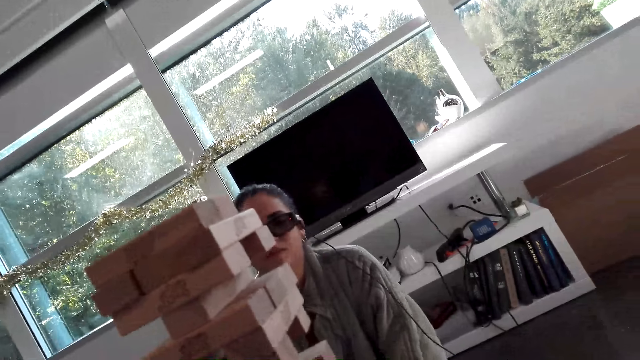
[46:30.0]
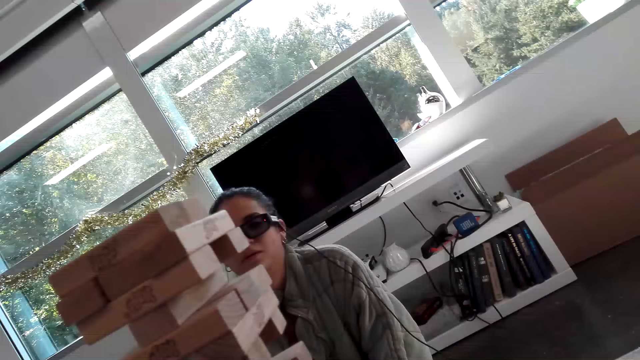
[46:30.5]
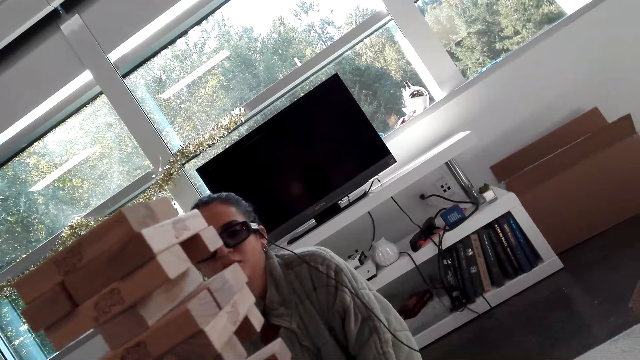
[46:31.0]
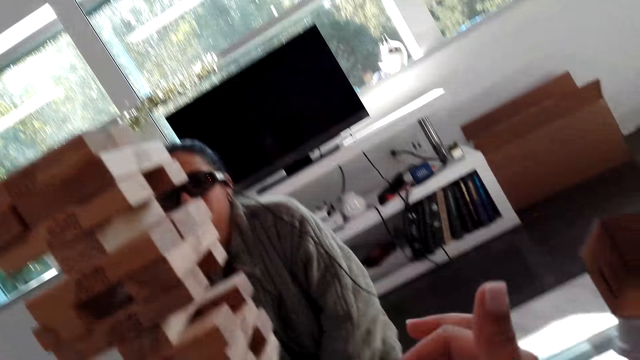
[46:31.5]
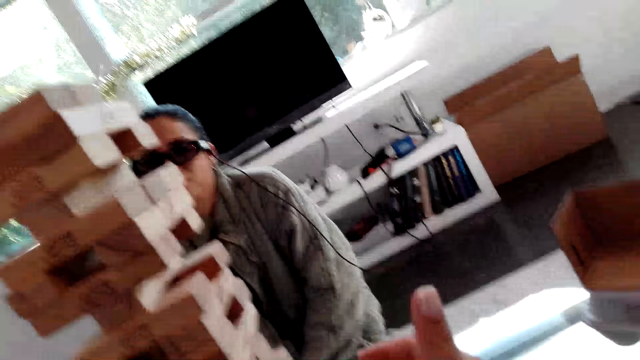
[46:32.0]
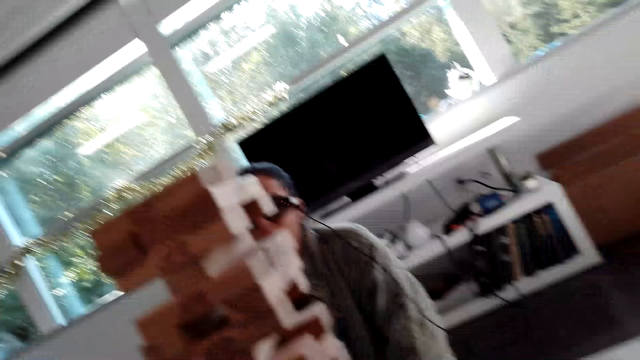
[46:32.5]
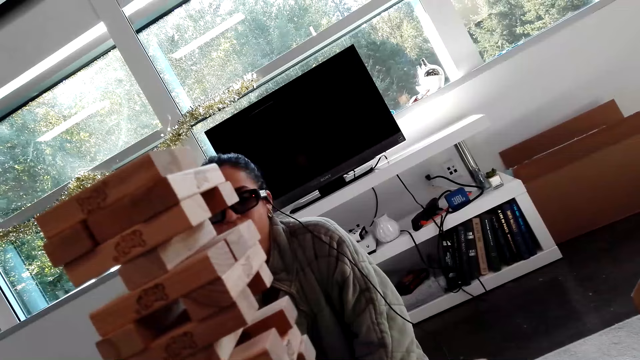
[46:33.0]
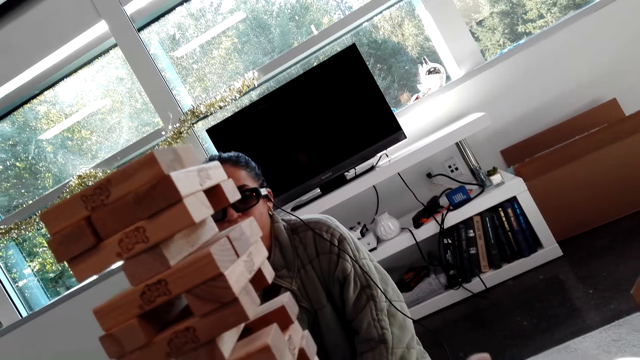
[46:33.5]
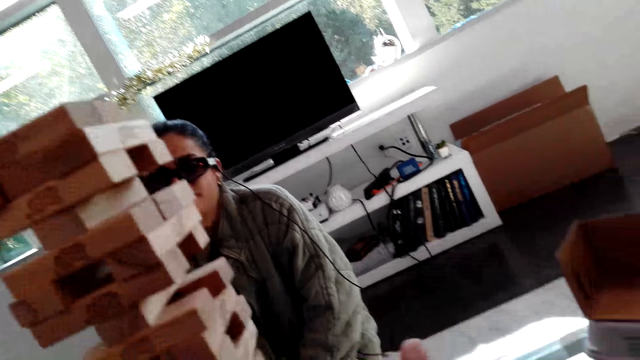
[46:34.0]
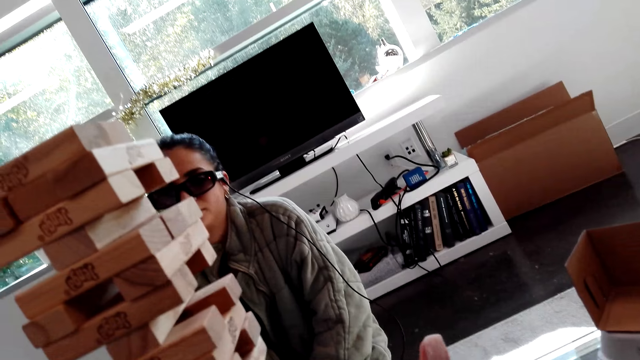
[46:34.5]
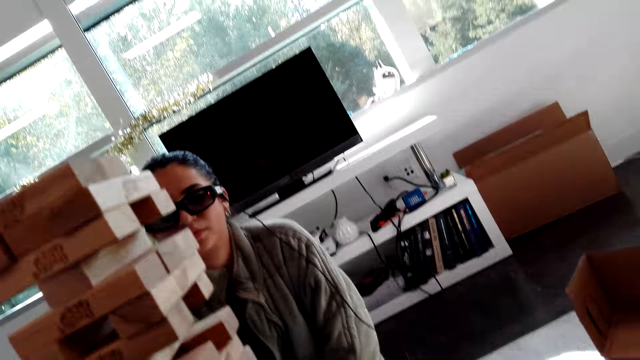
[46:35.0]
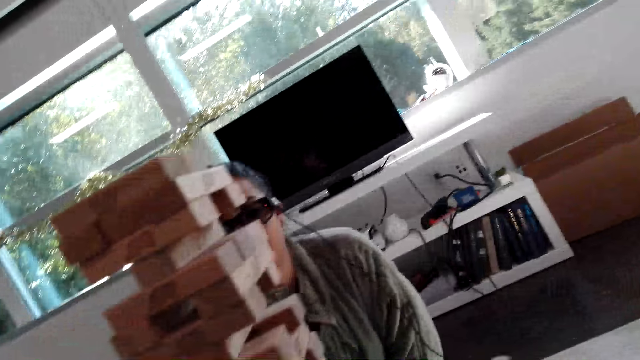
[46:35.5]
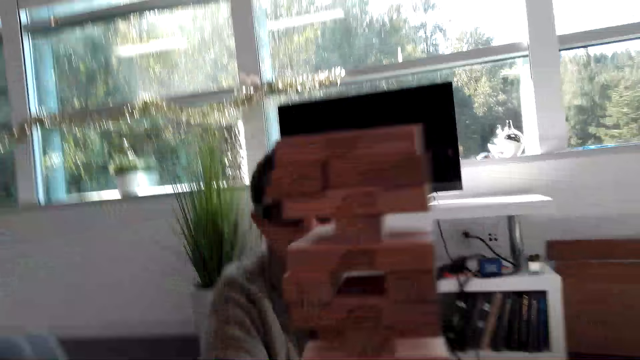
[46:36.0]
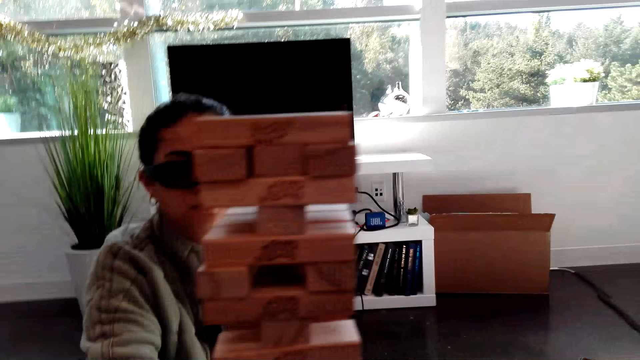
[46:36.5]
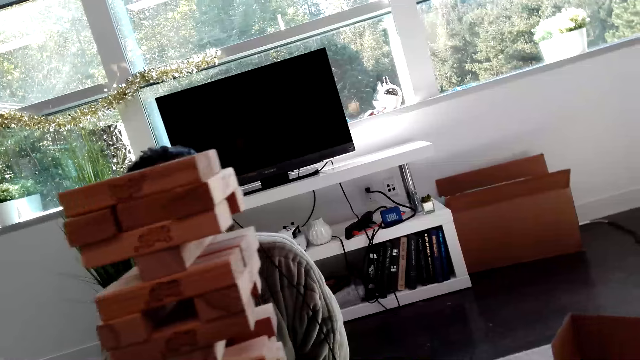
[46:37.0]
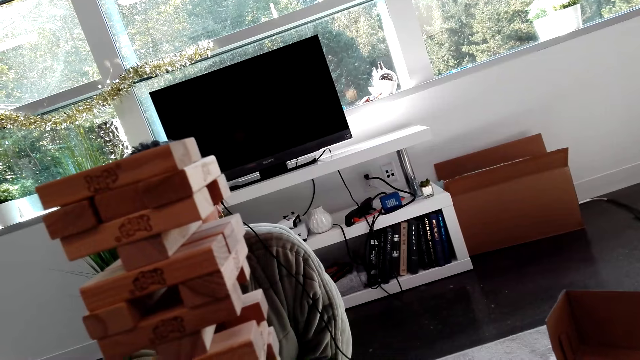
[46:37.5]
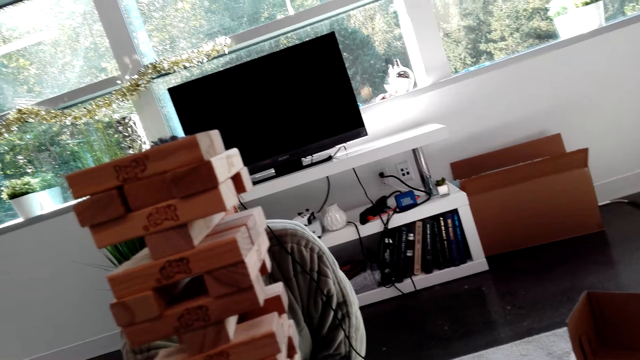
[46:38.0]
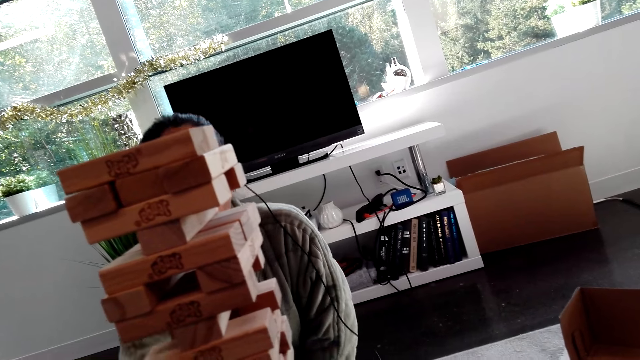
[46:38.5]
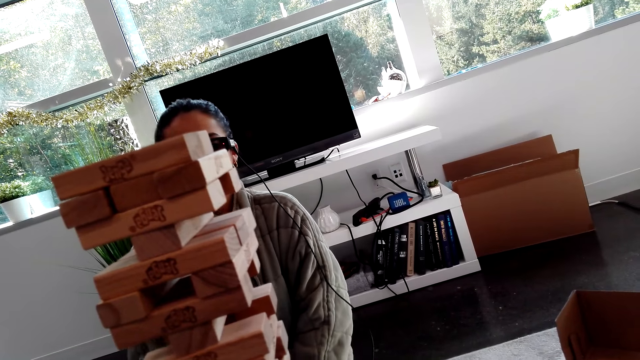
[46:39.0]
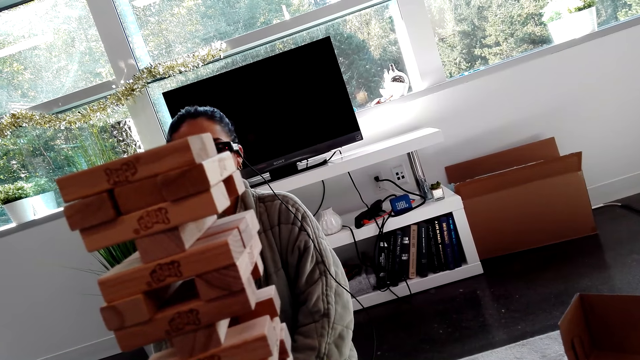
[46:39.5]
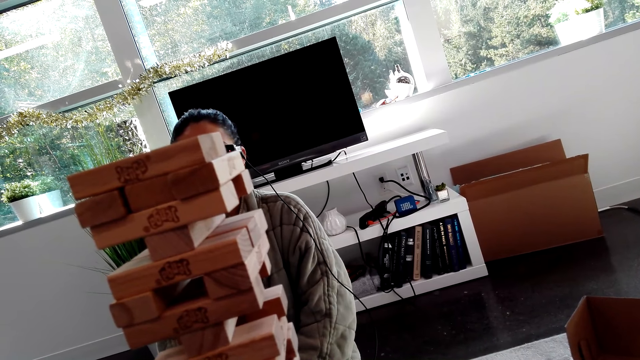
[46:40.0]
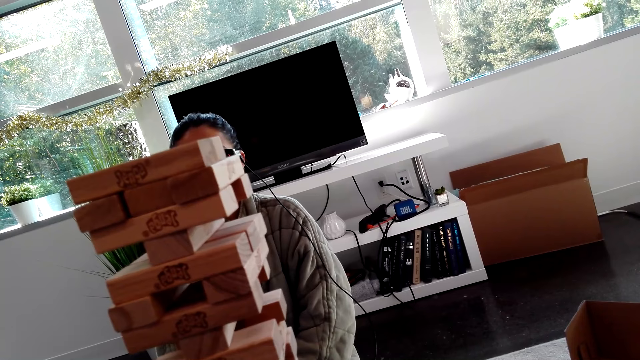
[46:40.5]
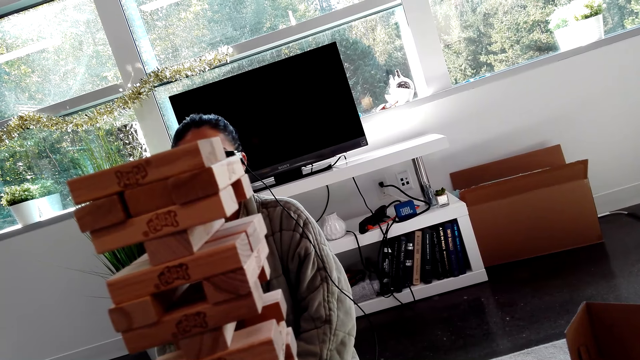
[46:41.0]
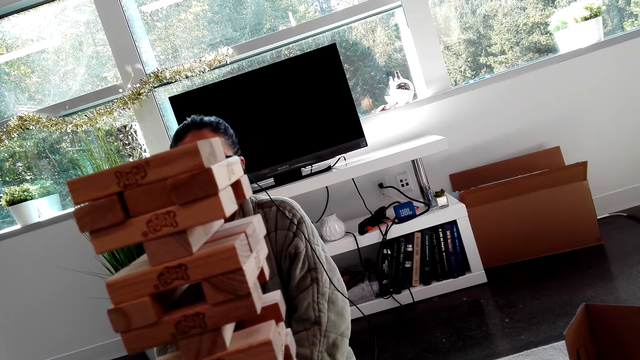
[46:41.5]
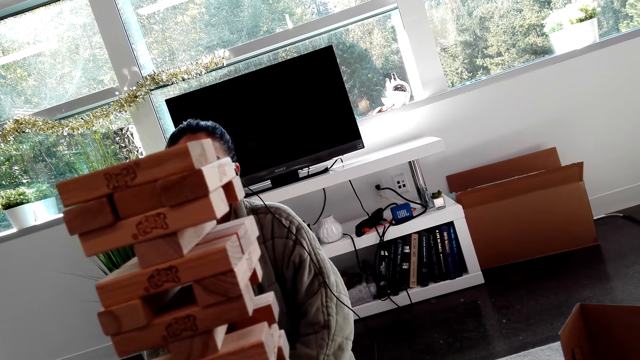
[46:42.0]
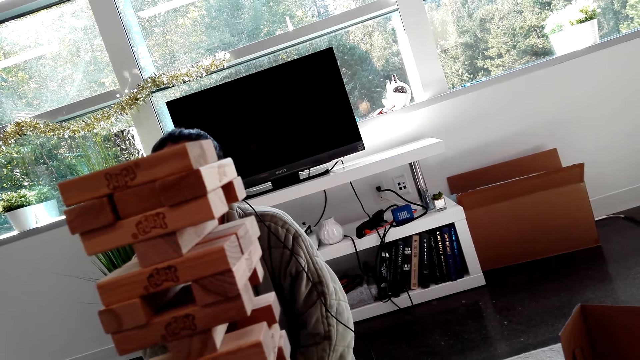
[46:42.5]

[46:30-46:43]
The camera wearer moves a hand. The woman stares at the Jenga.

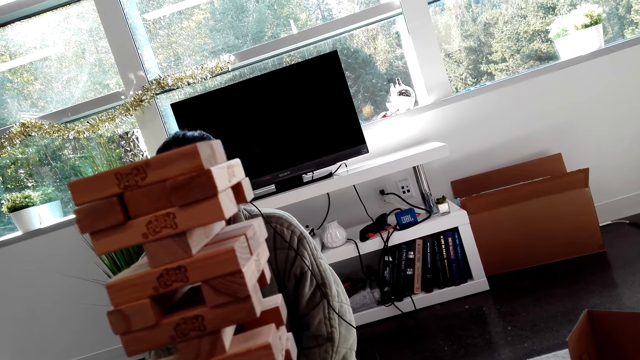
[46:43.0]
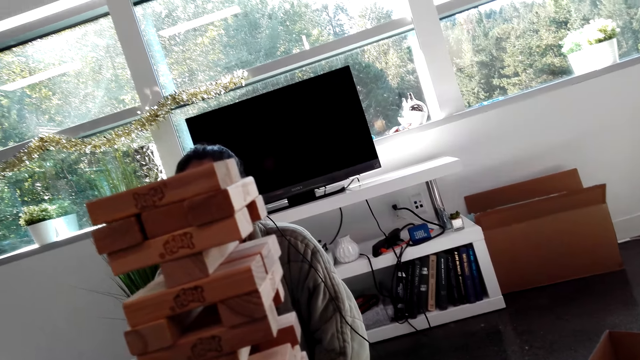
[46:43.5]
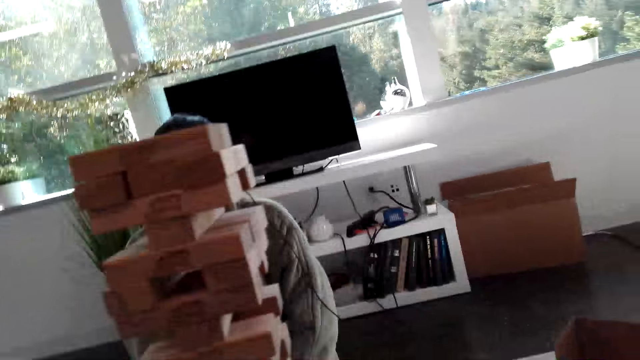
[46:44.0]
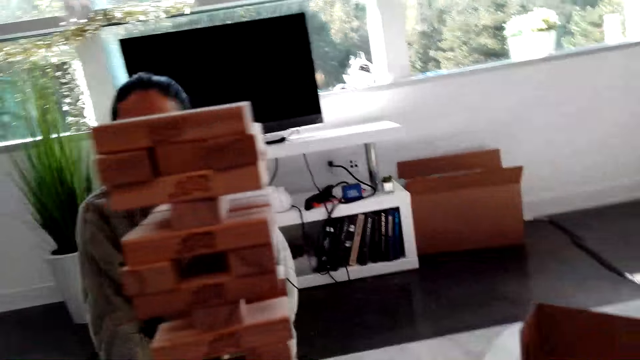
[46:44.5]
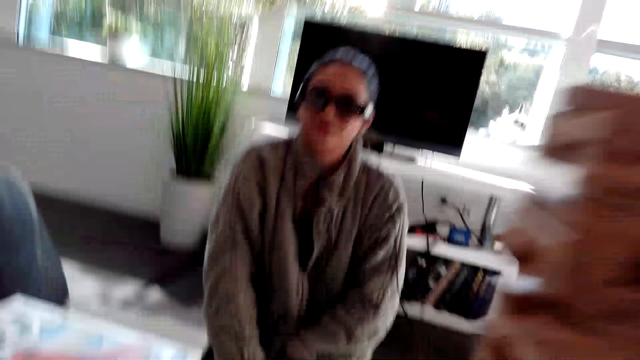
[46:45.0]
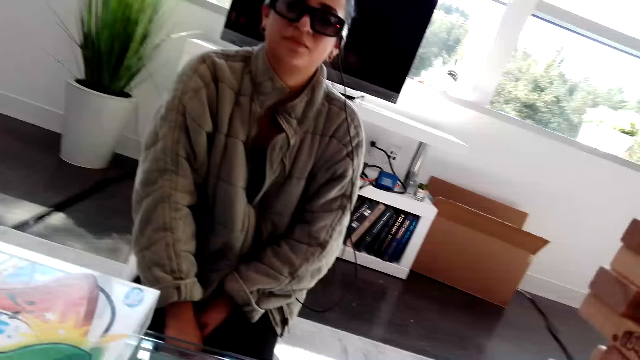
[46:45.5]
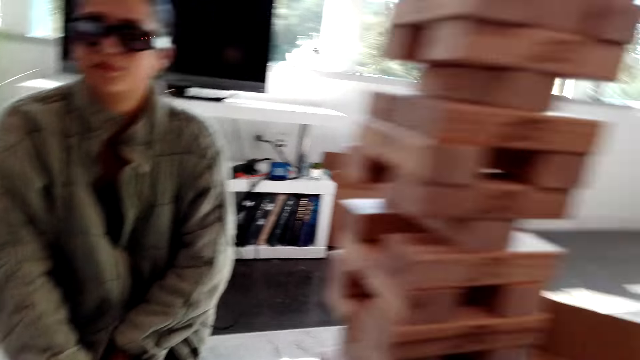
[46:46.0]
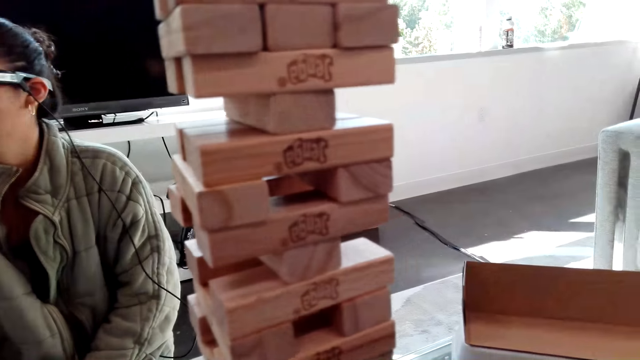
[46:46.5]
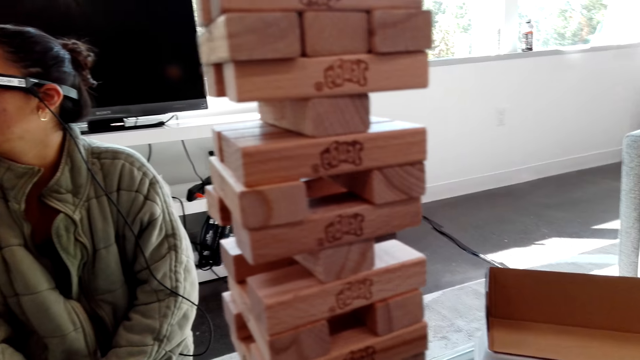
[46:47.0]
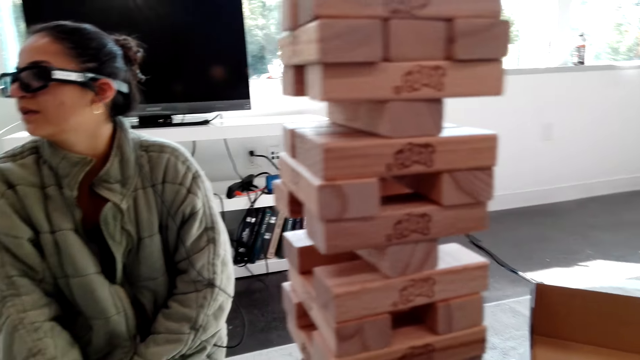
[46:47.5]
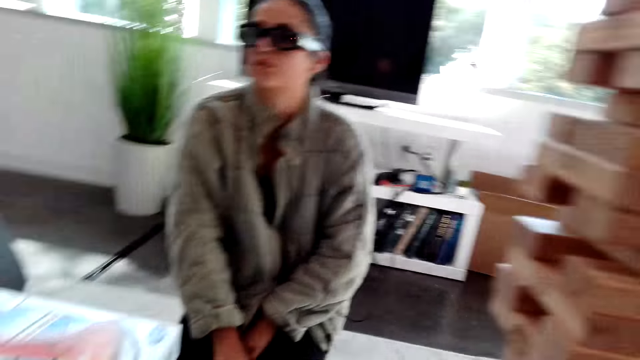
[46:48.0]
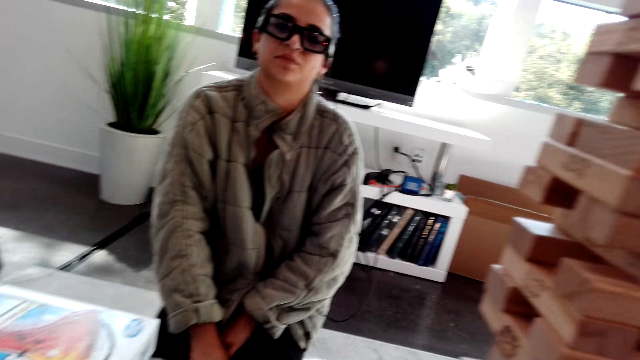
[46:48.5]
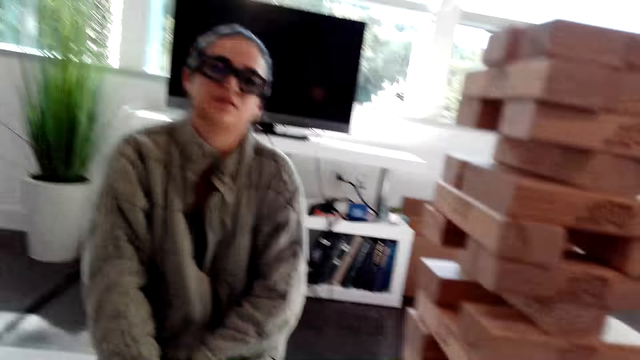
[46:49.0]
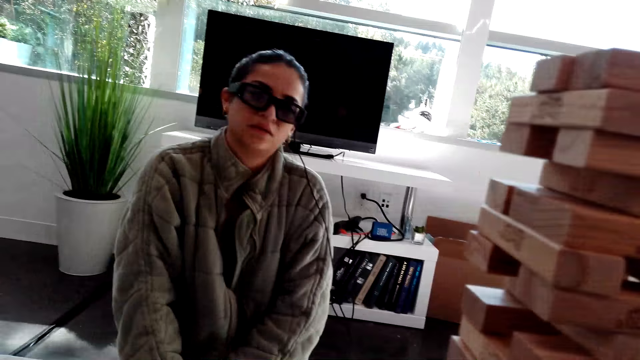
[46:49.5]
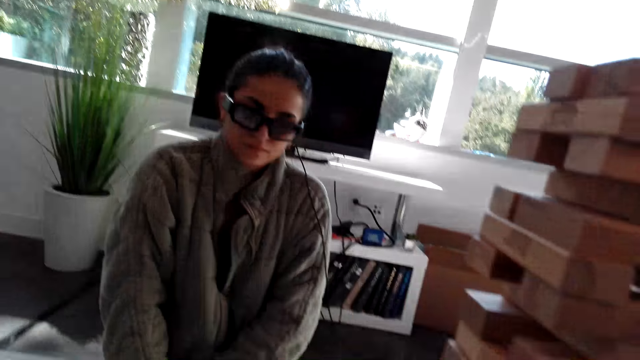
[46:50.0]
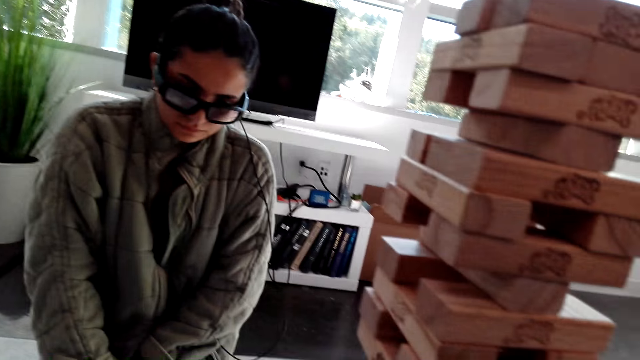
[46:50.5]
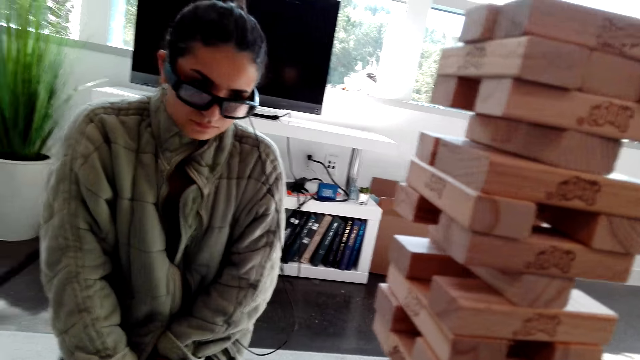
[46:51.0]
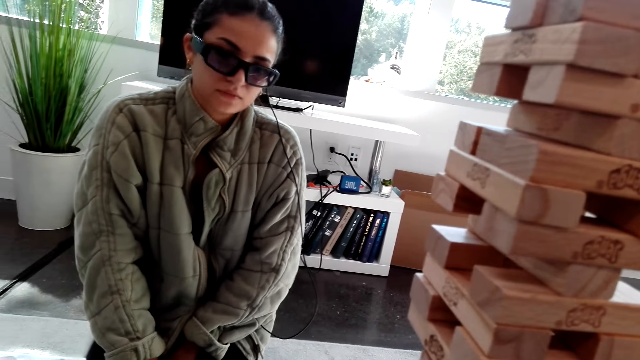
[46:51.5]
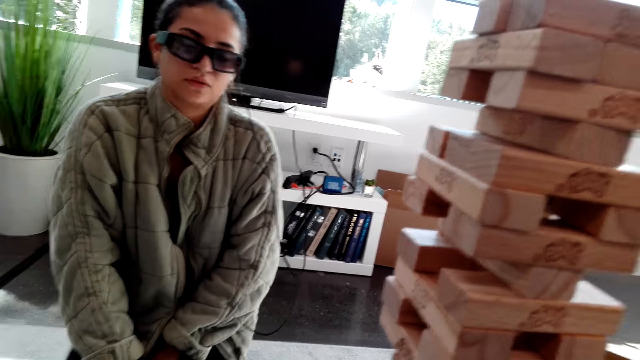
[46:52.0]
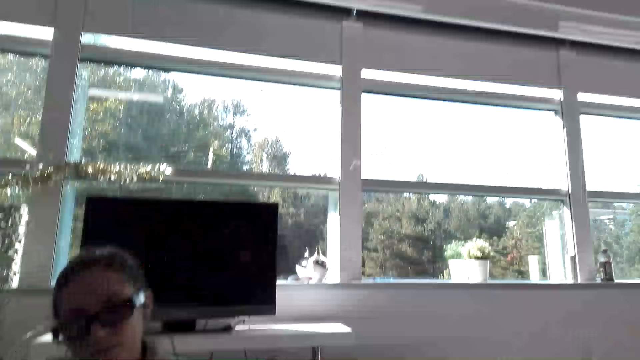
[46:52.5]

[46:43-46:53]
The camera wearer looks at the Jenga.
